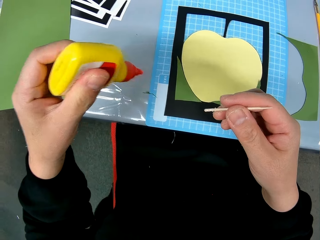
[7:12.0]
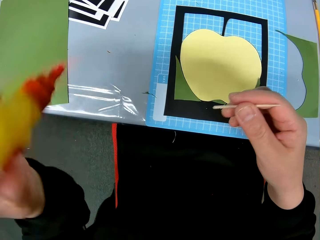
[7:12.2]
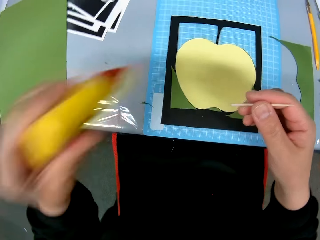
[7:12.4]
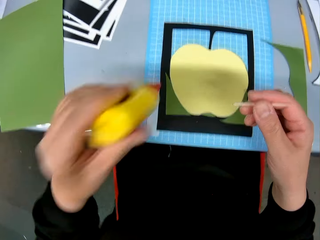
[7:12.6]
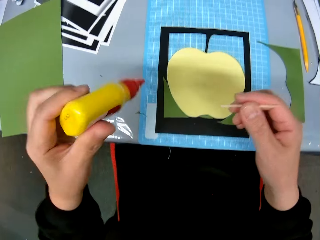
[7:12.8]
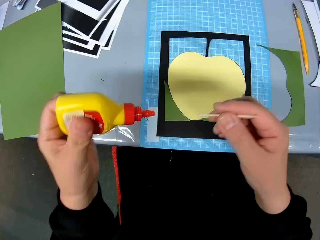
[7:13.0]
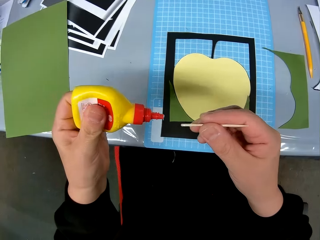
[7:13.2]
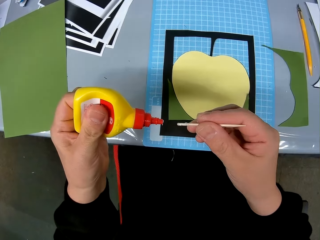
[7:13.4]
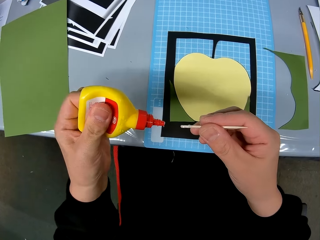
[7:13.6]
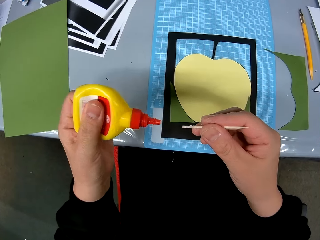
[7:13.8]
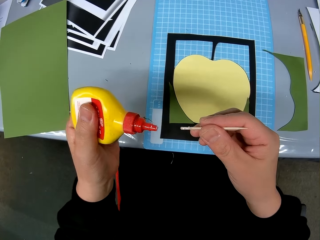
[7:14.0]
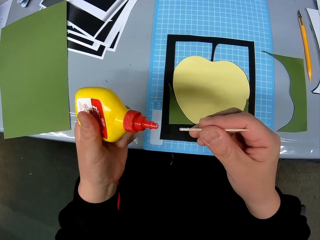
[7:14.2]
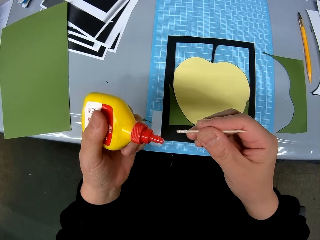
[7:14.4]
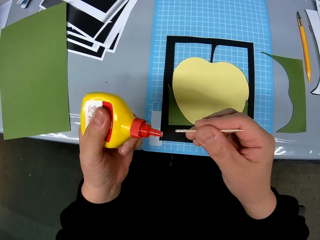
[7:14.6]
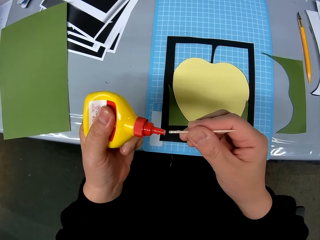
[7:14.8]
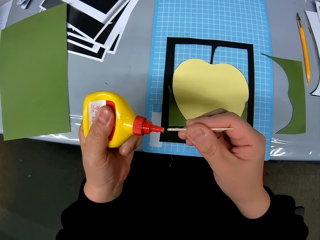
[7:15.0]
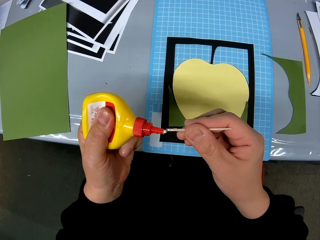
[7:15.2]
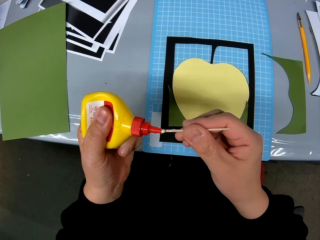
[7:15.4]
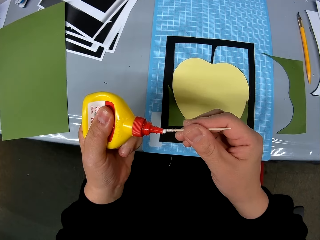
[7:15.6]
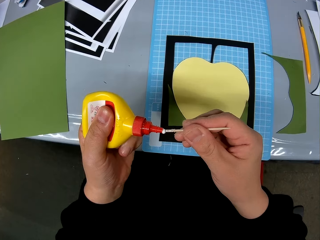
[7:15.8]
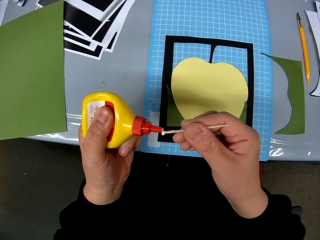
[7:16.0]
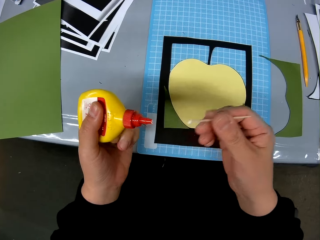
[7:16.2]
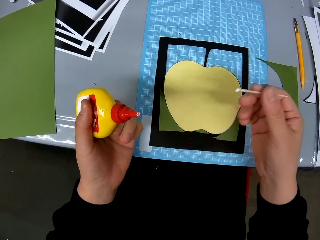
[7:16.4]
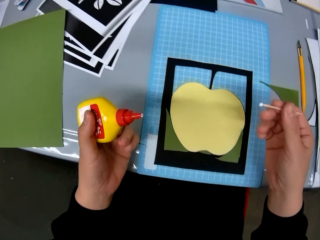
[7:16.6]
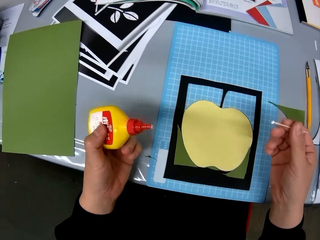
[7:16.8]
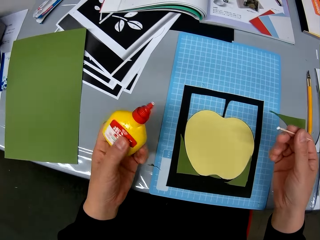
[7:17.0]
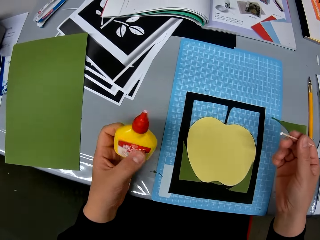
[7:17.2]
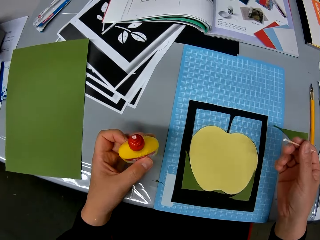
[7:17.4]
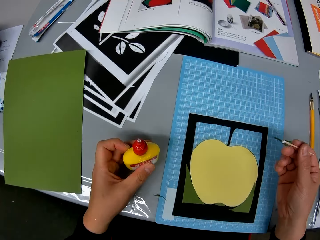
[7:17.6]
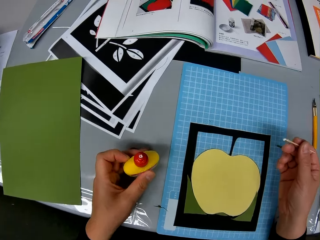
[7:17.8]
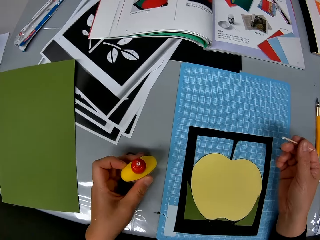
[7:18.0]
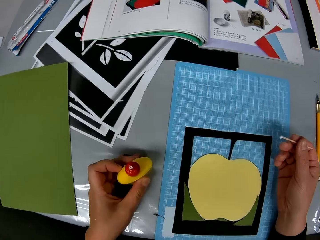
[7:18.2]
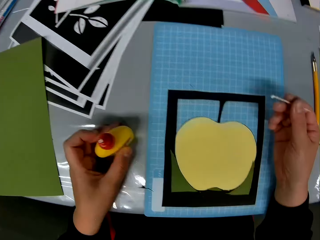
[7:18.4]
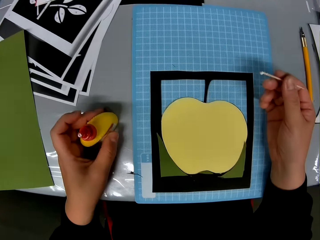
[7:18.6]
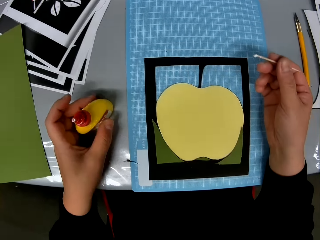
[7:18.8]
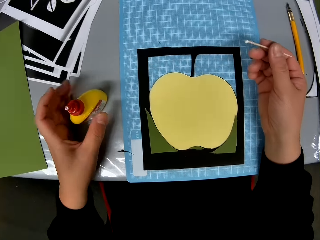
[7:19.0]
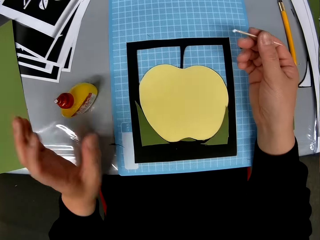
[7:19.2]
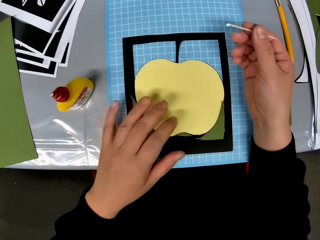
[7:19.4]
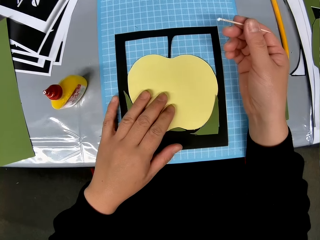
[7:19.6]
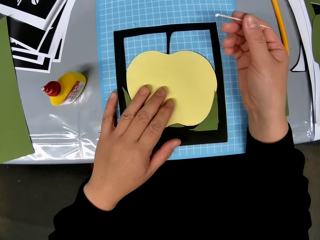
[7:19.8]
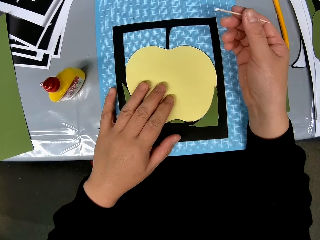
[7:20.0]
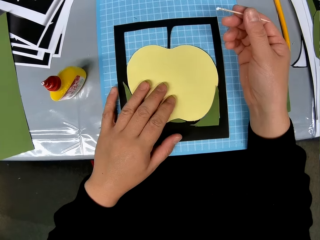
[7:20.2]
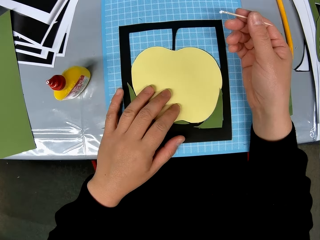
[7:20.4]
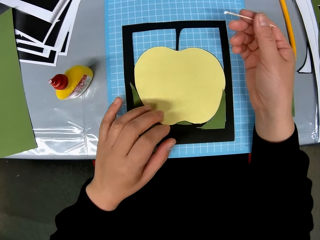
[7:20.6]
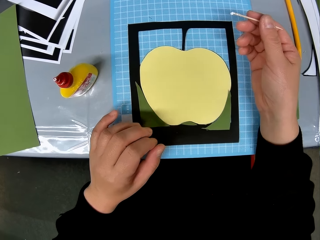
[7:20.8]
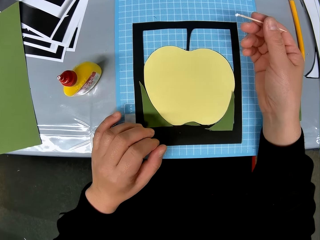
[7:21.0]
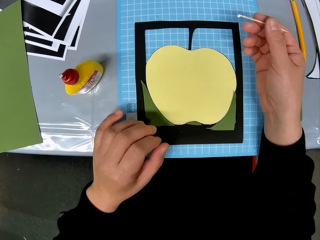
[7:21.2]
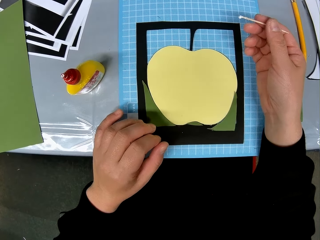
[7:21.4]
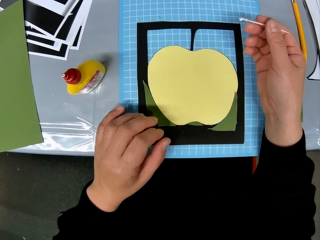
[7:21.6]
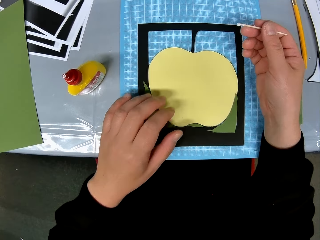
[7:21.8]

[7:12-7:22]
The camera wearer shakes the glue tin. They press out the glue and put down the glue tin.

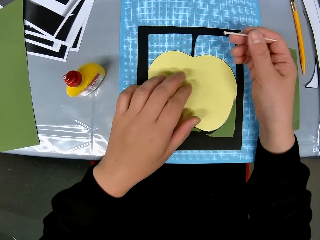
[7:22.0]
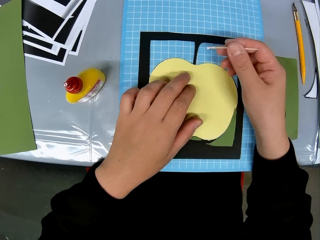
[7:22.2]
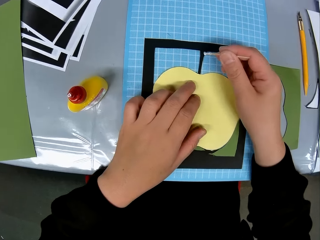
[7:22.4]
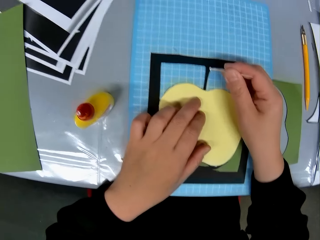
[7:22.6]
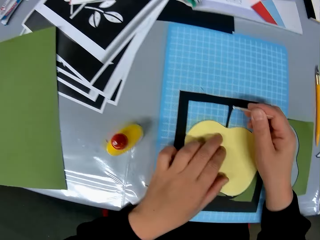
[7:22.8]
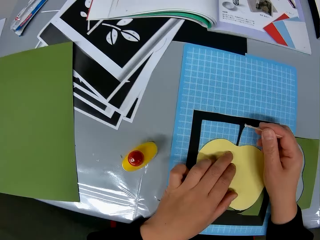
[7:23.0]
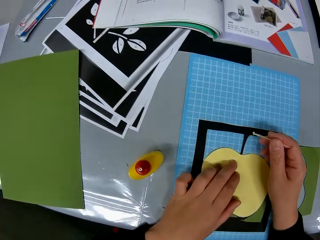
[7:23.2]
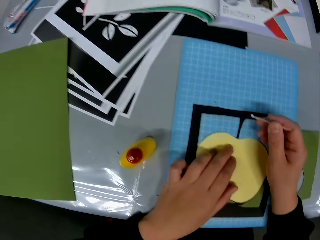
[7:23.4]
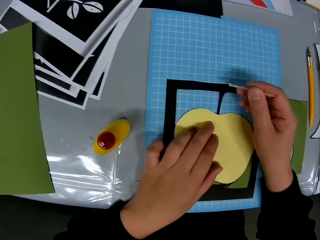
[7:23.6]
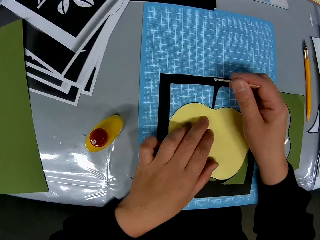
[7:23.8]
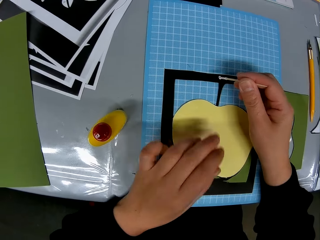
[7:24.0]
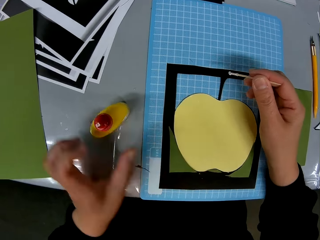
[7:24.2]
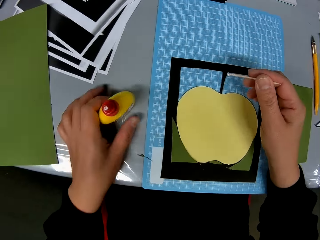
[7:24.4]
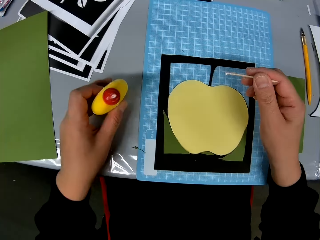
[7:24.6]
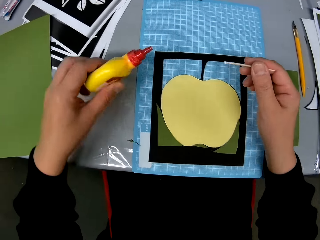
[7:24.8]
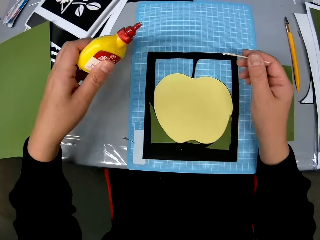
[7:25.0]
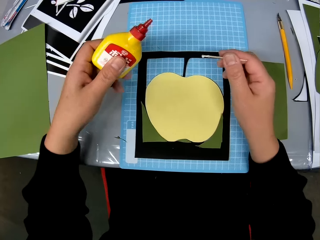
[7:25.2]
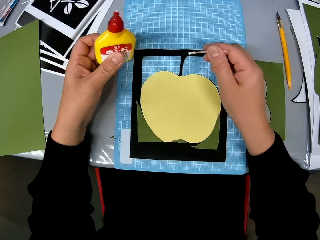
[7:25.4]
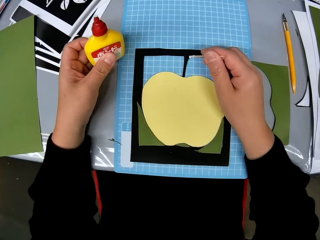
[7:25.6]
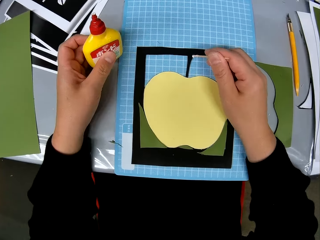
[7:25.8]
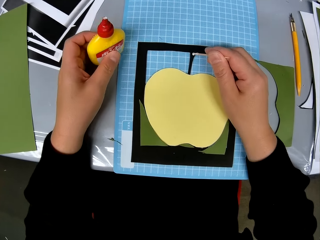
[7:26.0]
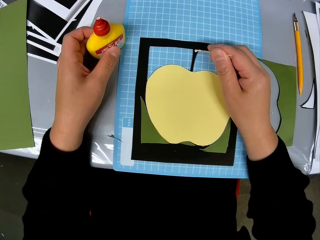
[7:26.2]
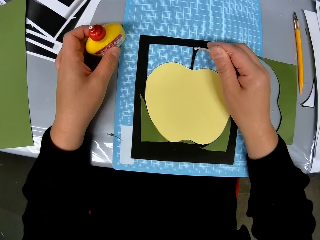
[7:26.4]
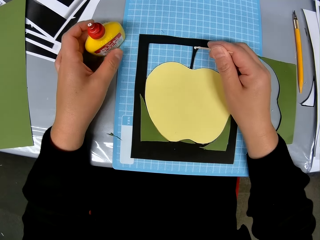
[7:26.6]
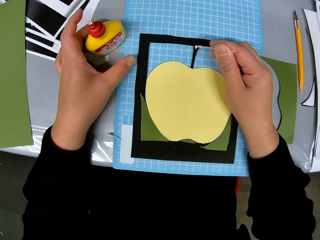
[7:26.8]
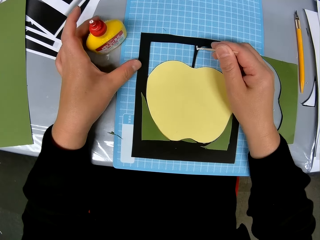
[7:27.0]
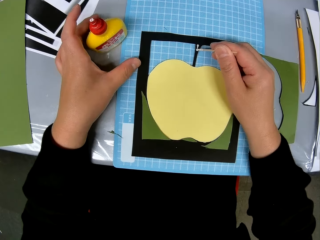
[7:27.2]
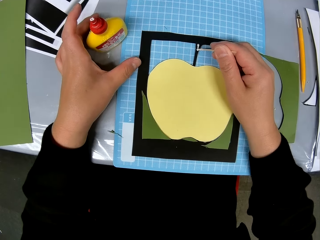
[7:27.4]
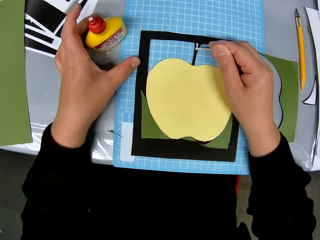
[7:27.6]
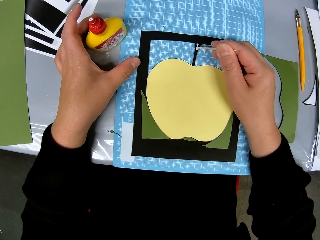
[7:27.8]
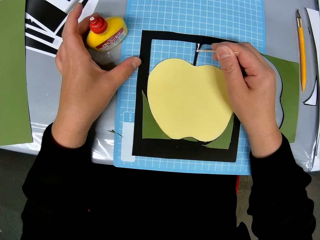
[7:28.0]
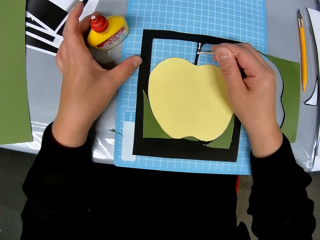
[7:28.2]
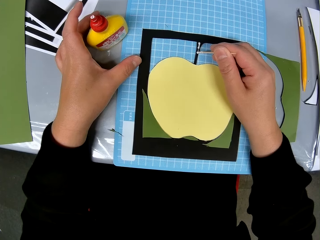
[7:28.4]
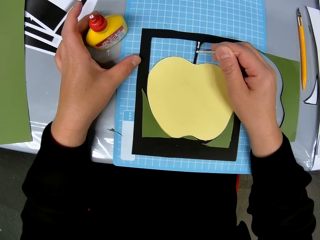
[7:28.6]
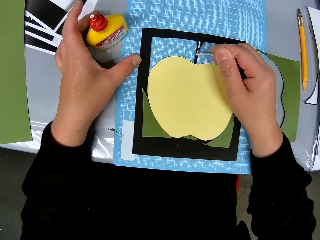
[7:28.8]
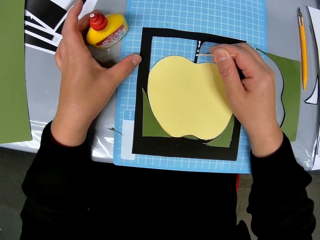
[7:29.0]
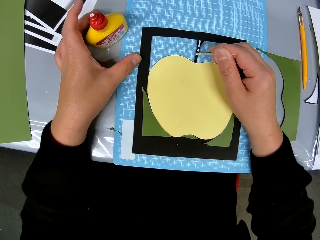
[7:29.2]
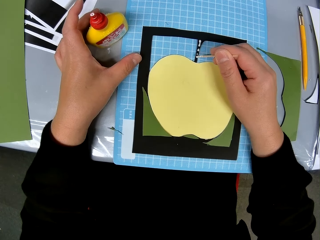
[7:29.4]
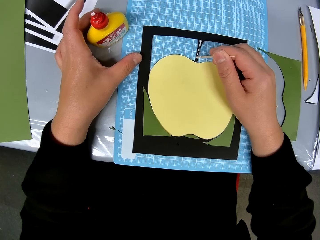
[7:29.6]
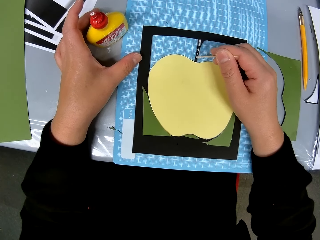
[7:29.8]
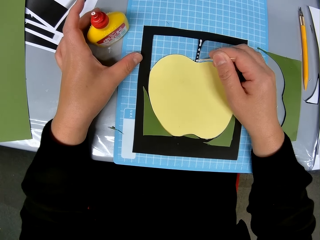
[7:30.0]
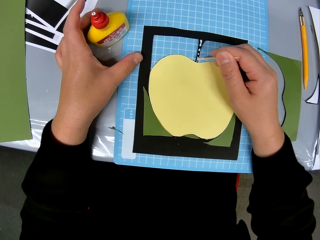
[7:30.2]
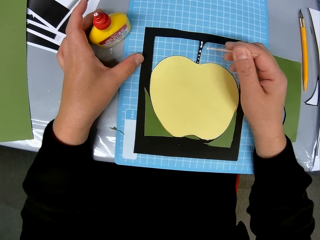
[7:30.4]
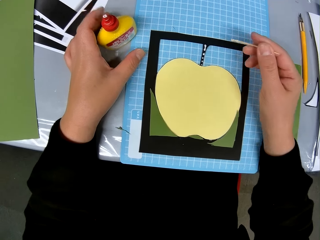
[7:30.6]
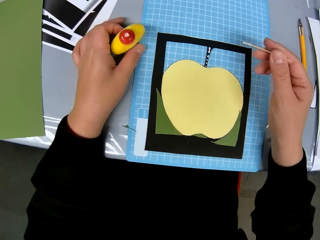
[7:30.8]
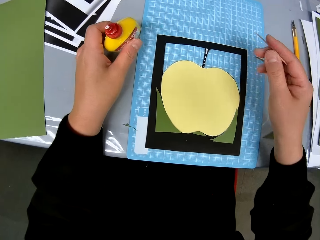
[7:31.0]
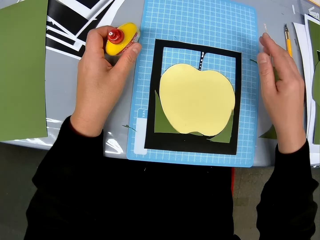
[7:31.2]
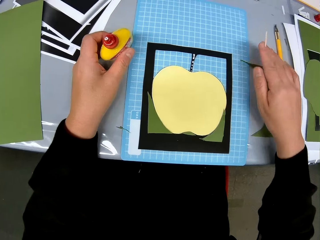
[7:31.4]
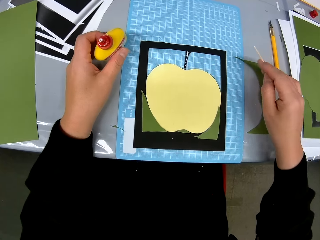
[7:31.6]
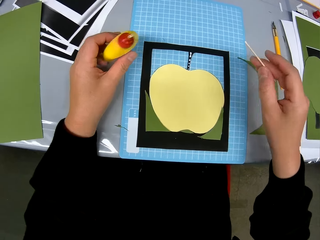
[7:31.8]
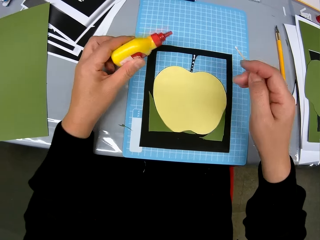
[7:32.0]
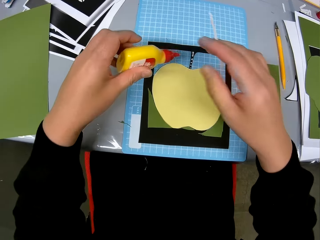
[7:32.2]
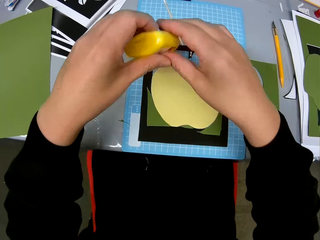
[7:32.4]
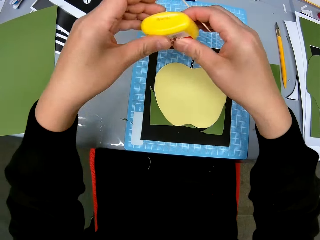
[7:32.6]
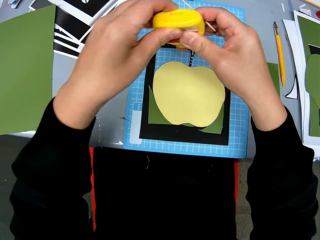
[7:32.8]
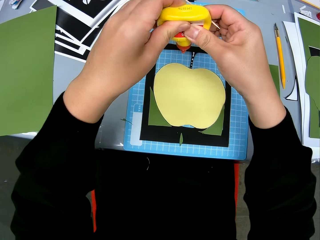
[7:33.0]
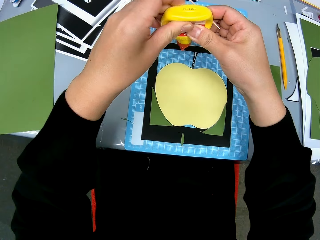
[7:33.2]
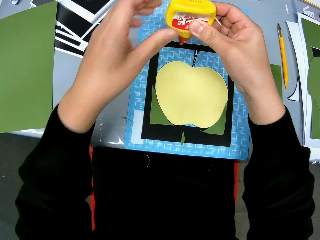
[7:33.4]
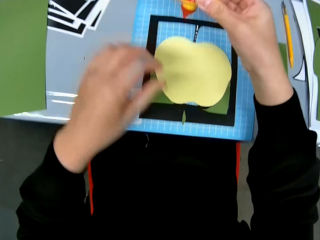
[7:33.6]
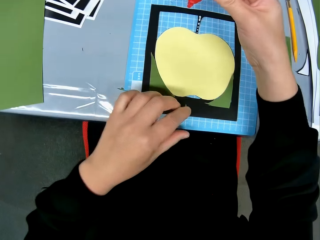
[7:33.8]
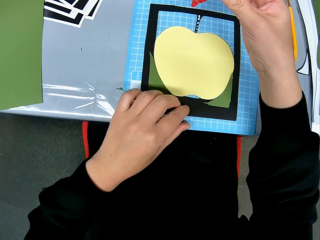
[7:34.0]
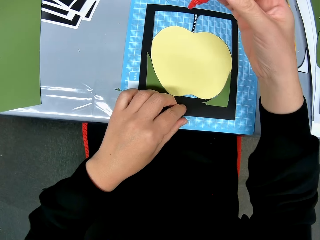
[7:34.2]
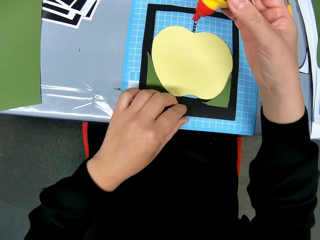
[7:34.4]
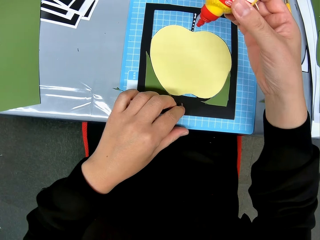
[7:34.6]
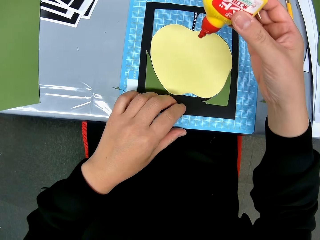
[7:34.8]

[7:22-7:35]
The camera wearer applies glue on the frame. They pick the glue tin, put down the glue tin, and apply glue on the frame. They pick the glue tin.
